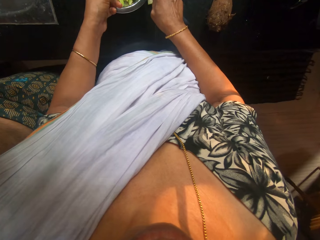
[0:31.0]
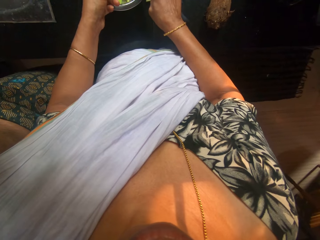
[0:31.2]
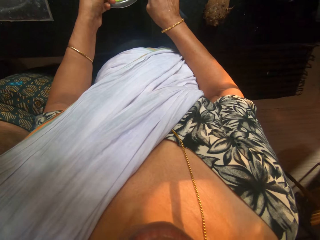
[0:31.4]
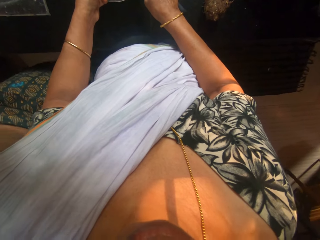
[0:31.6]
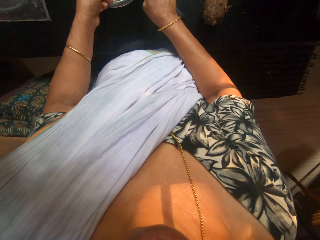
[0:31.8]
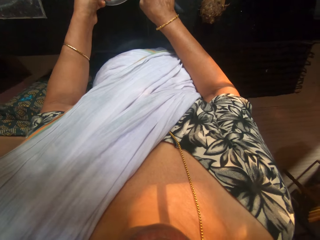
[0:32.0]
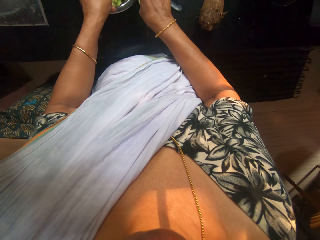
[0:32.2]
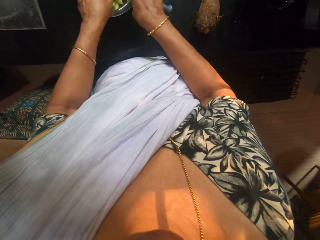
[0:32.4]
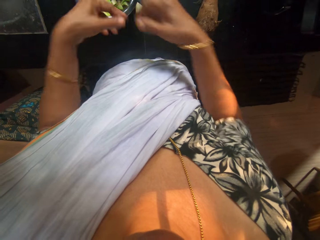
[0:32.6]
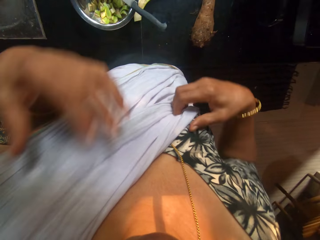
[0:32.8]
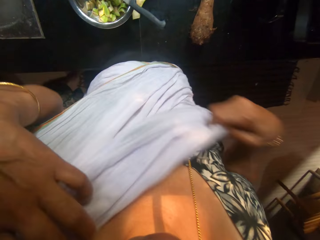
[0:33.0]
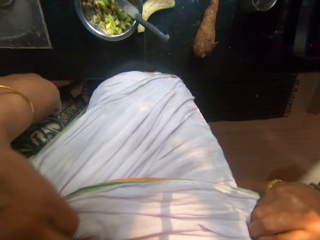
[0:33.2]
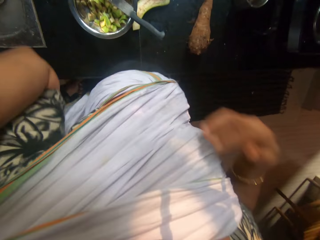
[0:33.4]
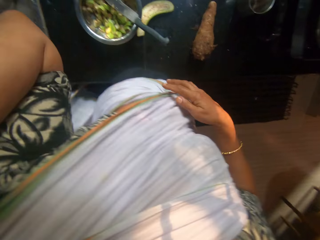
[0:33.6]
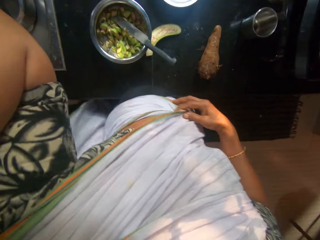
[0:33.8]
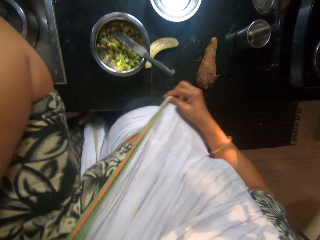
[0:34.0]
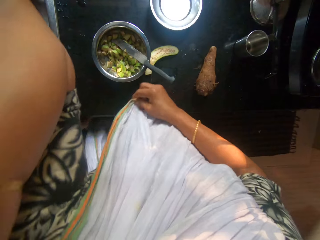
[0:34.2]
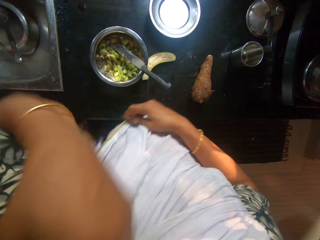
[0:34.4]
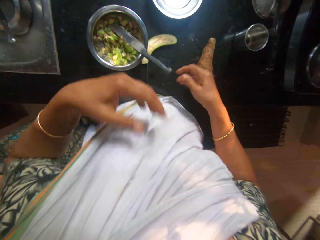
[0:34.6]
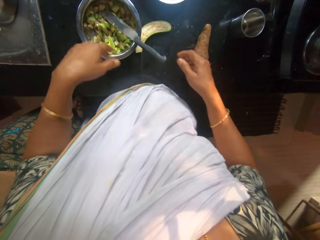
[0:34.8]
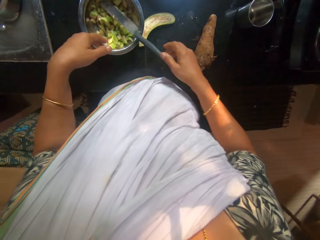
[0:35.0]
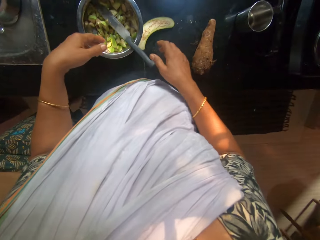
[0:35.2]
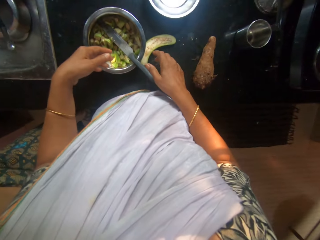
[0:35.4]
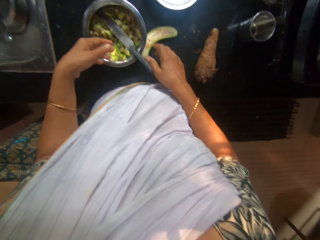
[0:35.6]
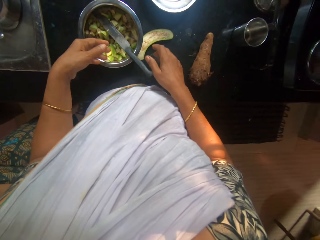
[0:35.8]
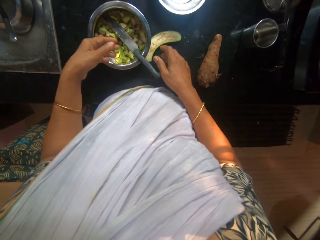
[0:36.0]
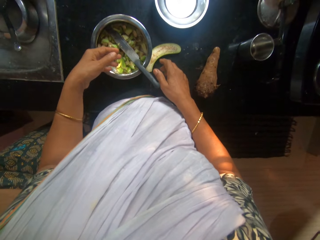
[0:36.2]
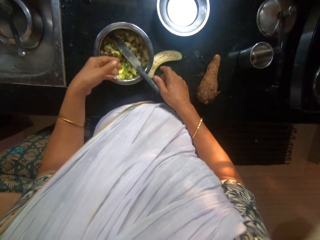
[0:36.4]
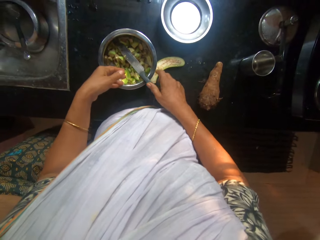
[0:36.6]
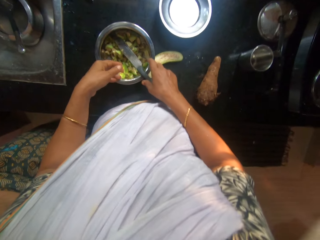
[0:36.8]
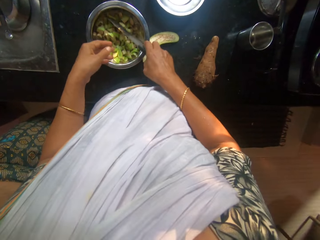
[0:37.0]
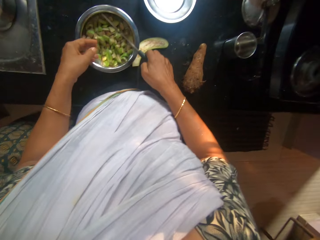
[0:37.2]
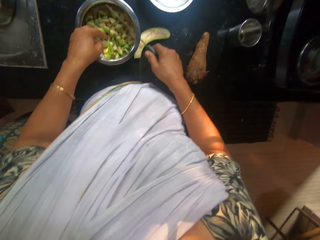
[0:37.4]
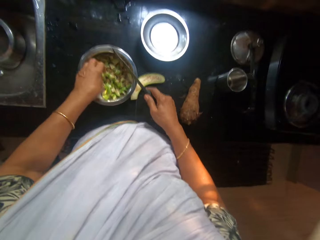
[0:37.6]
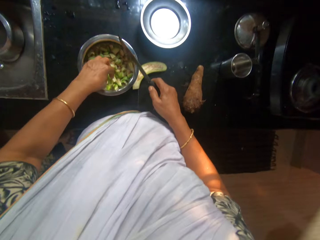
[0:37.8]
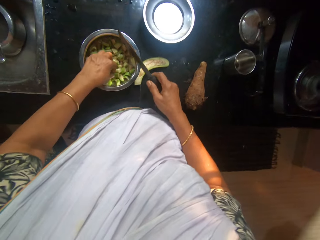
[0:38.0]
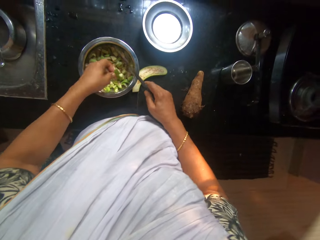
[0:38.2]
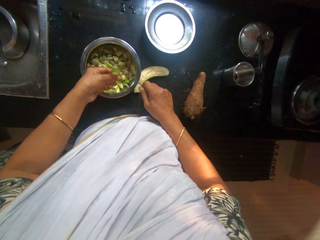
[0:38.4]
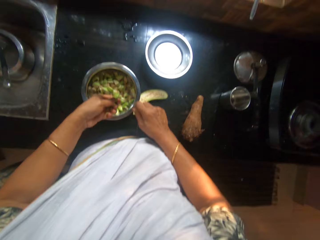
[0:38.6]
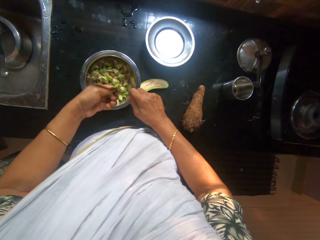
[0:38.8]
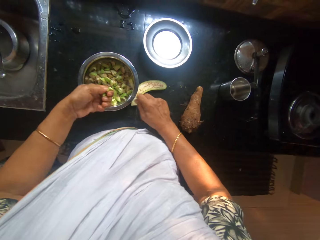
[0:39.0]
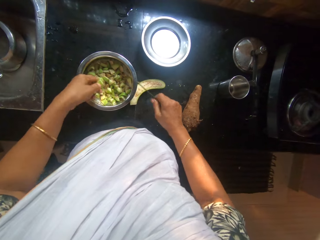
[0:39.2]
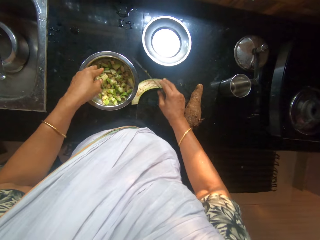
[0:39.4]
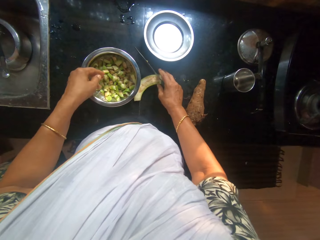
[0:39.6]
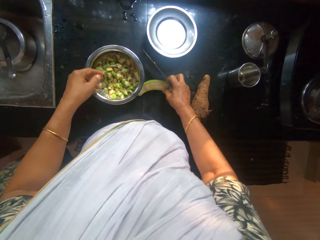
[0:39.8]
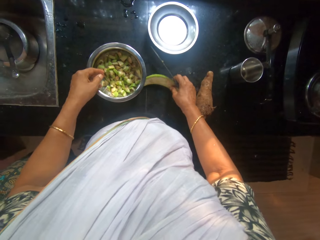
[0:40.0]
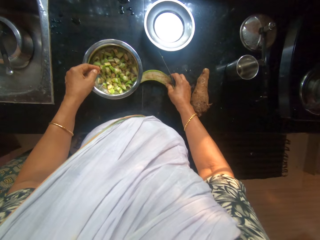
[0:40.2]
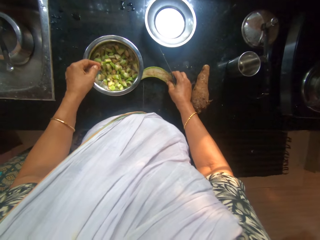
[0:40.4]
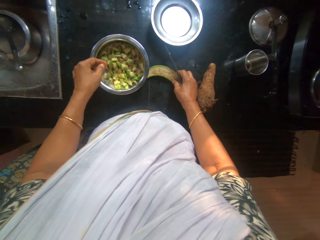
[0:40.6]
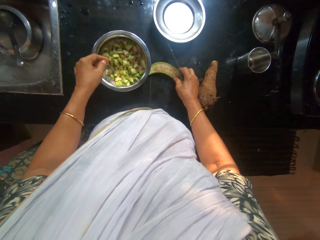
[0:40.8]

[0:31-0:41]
The camera wearer drops the cucumber into the bowl with her left hand and drops the knife into the bowl with her right hand. She adjusts the dupatta scarf on her body with both hands. She holds the cloth. She picks up the knife from the bowl with her right hand. She picks up the cucumber from the bowl with her left hand. She dices the cucumber into the bowl with the knife in her right hand.

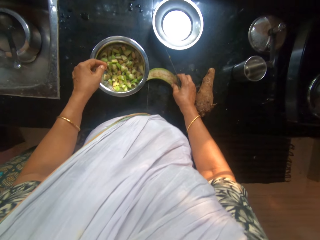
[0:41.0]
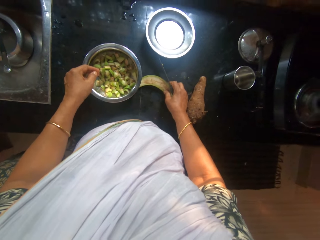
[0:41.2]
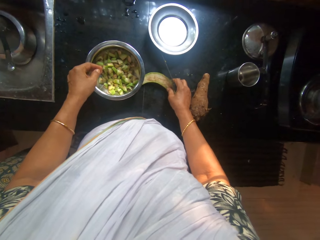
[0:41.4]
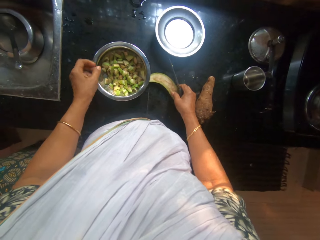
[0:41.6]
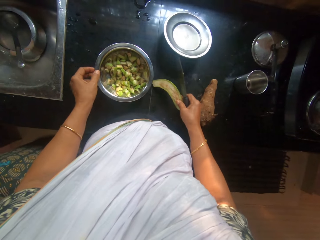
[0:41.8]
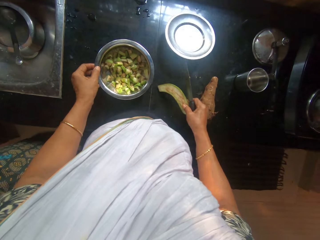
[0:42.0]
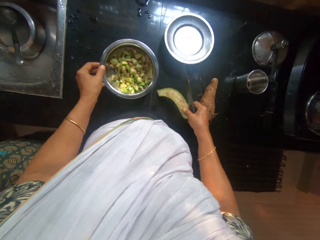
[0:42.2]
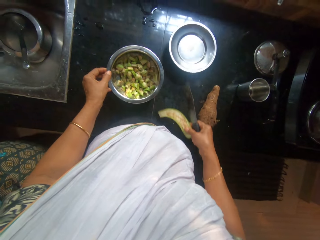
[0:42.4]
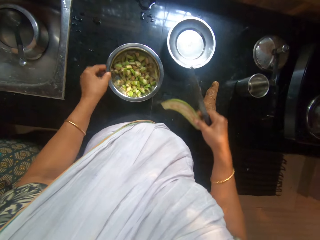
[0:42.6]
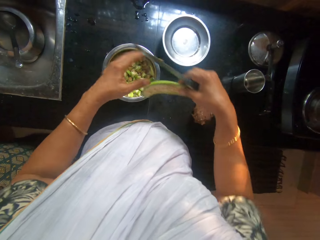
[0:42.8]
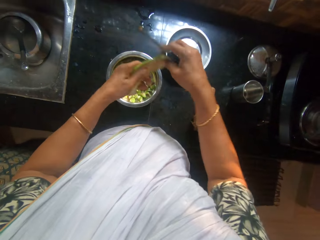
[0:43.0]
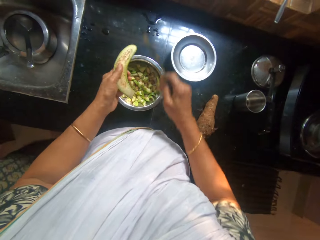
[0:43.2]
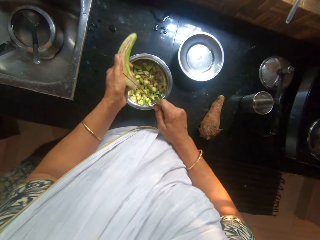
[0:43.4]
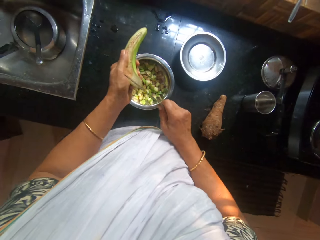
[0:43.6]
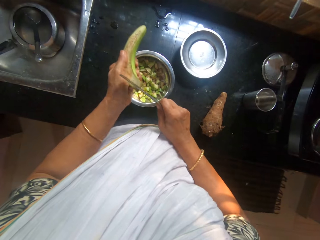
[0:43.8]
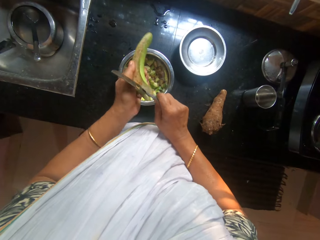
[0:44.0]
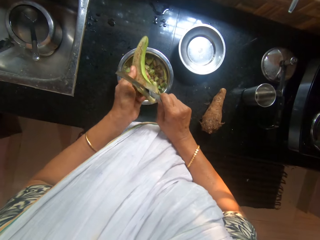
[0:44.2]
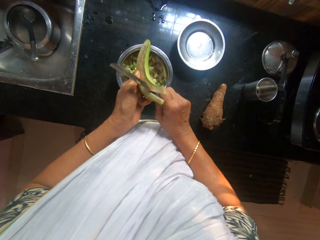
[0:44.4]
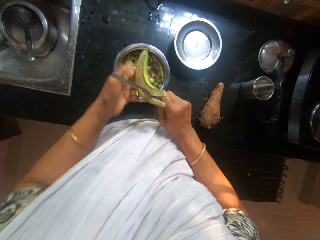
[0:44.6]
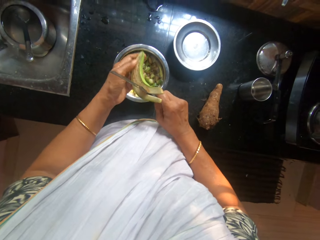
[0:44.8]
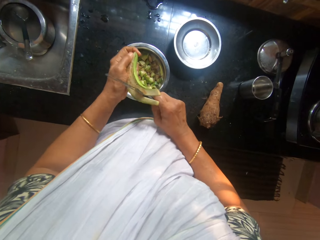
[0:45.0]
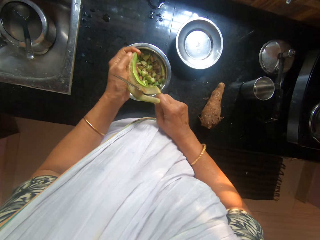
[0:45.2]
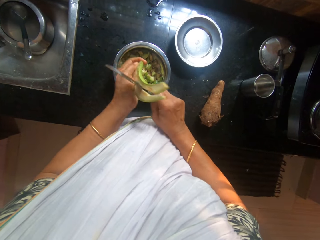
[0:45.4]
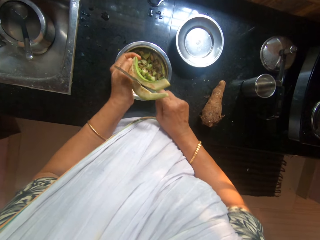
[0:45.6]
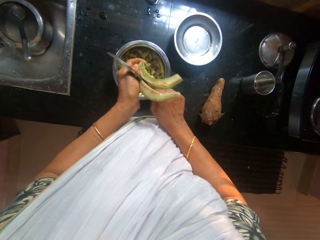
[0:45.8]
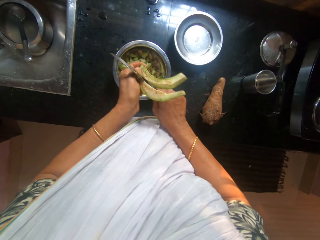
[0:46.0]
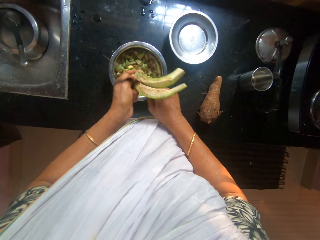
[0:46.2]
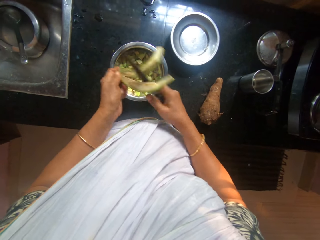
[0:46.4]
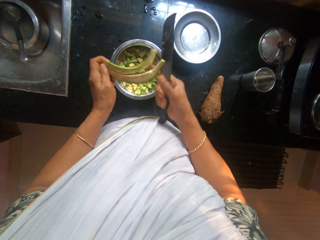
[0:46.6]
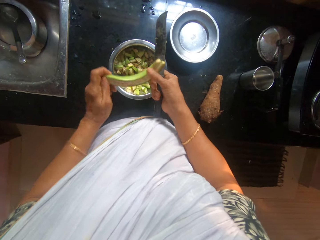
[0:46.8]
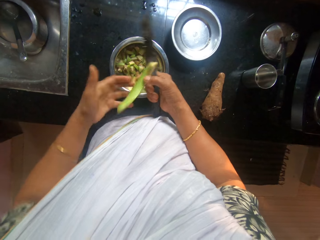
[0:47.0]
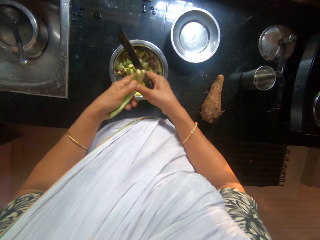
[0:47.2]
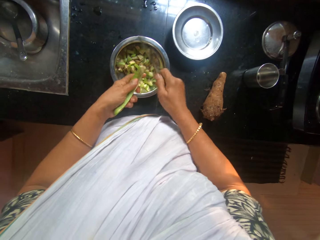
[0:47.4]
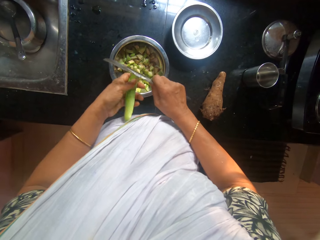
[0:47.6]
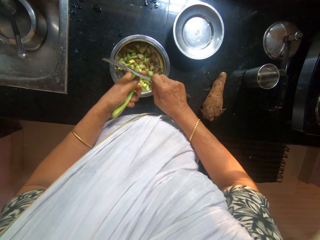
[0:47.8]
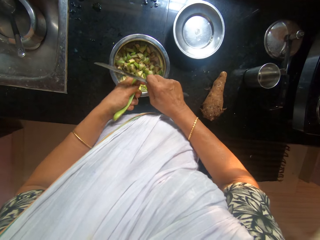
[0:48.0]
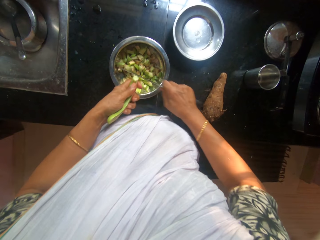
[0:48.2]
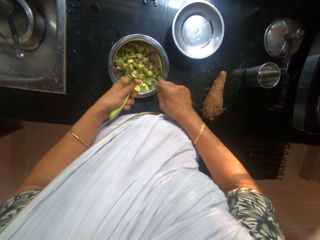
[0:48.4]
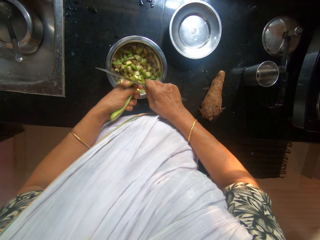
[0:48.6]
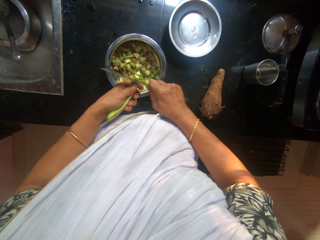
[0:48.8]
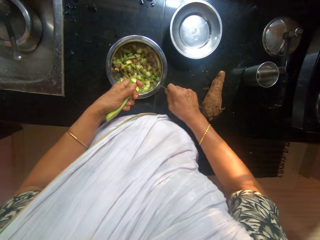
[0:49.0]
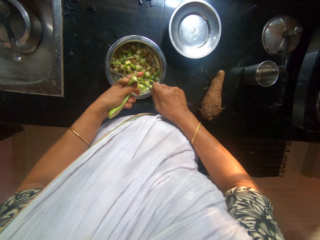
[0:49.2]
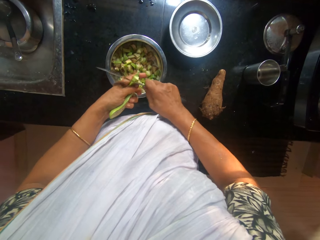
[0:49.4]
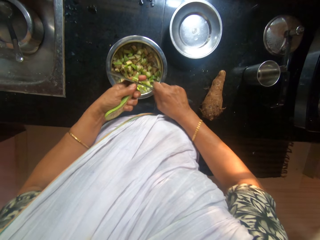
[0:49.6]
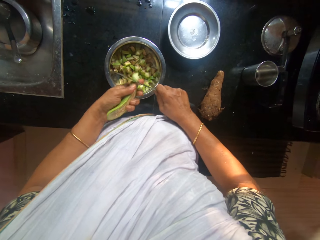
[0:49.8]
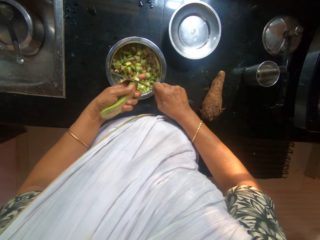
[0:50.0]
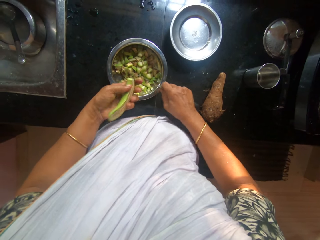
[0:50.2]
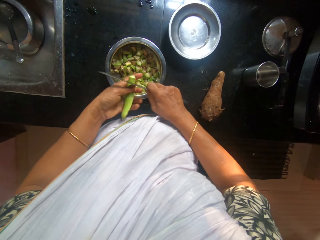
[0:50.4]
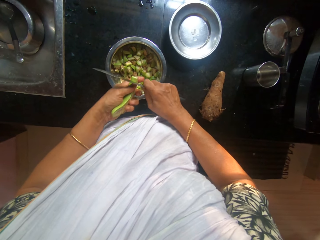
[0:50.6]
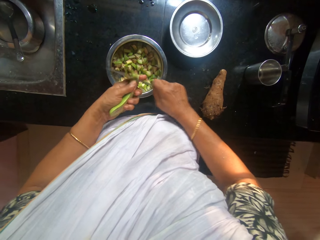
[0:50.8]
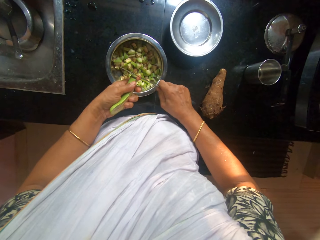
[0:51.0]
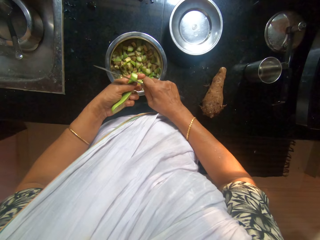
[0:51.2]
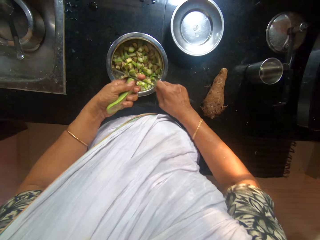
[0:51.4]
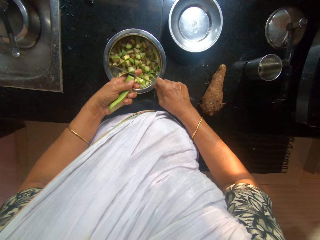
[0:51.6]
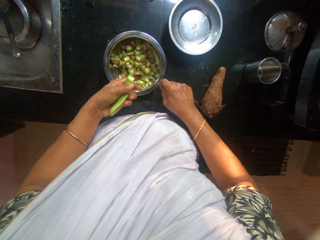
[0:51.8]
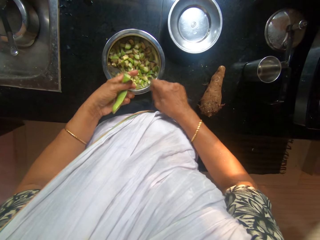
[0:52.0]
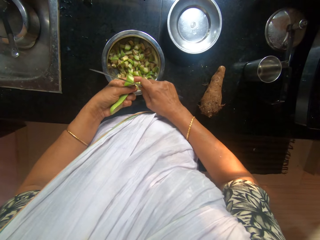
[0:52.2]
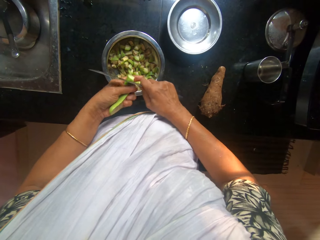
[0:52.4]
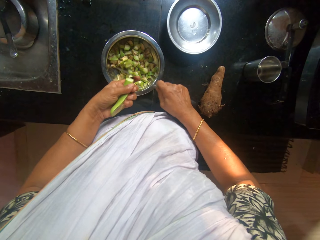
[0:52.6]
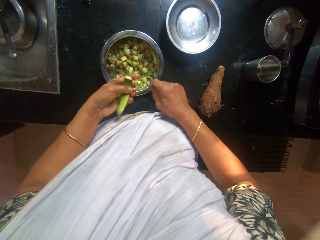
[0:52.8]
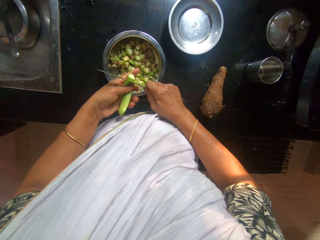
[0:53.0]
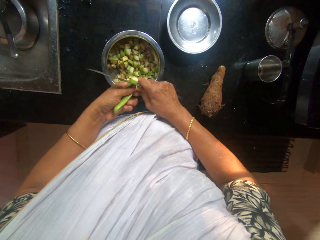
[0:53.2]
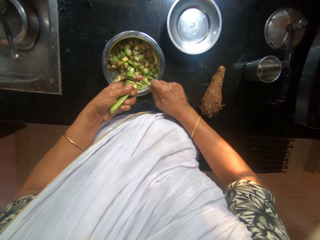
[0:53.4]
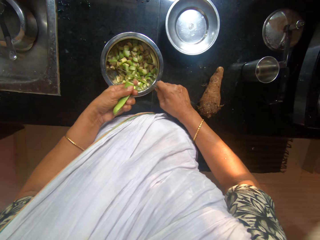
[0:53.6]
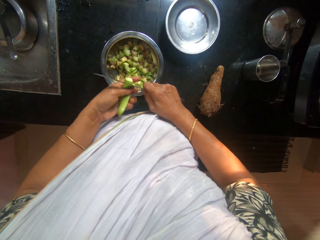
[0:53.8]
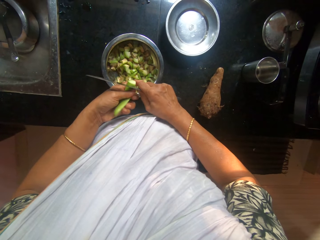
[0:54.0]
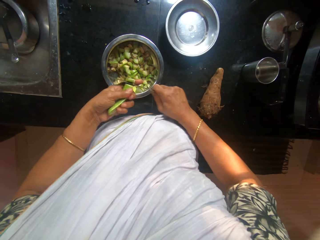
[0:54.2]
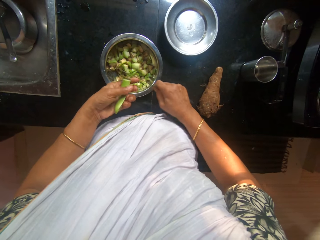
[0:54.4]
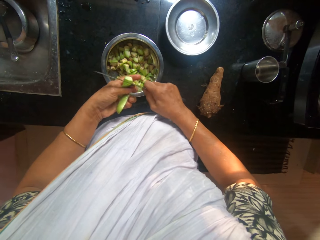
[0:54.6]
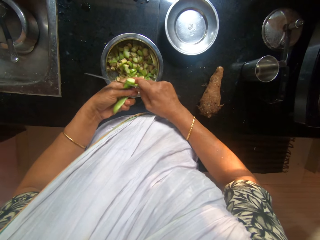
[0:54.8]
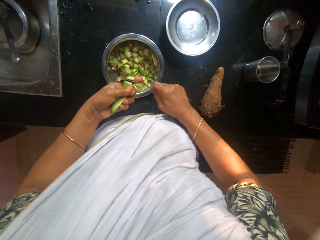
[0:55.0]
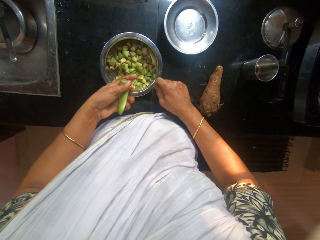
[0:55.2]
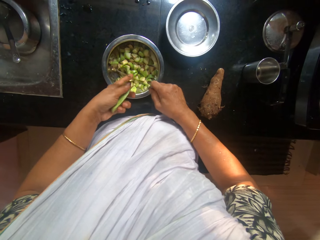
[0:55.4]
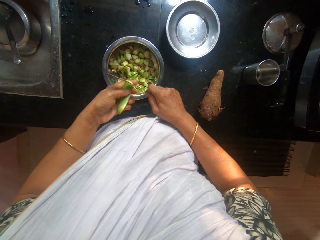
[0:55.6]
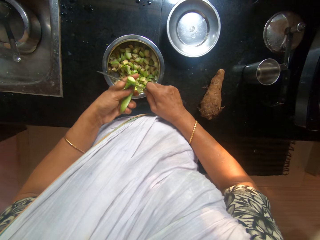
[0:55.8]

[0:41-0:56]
The camera wearer picks up a cucumber from the kitchen countertop with her right hand. She passes the cucumber from her right hand to her left hand. The man walks away from the camera wearer. The camera wearer cuts the cucumber with the knife in her right hand. She dices the cucumber into the bowl with the knife in her right hand.
